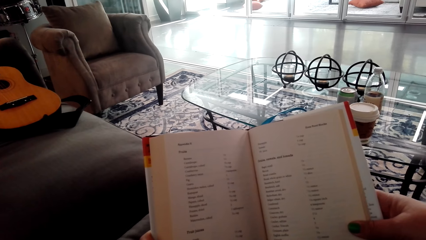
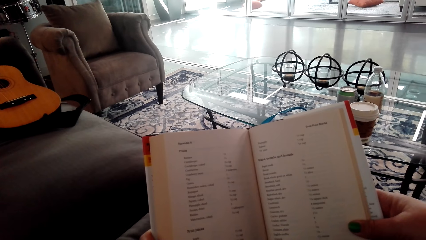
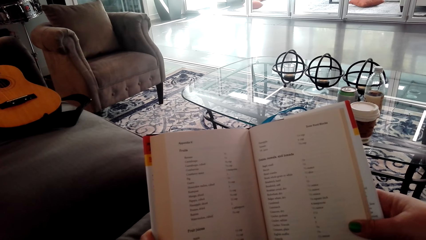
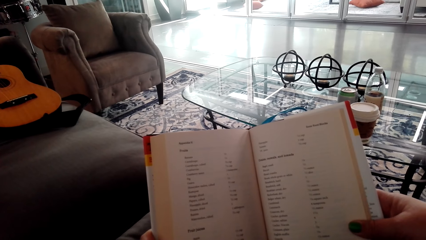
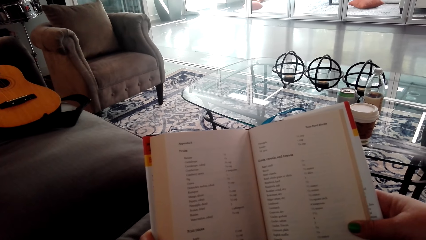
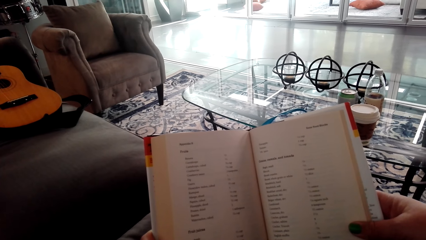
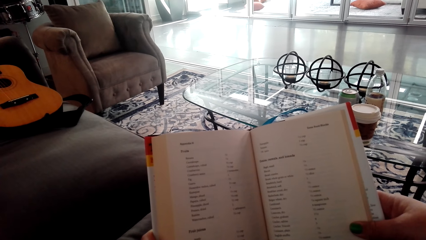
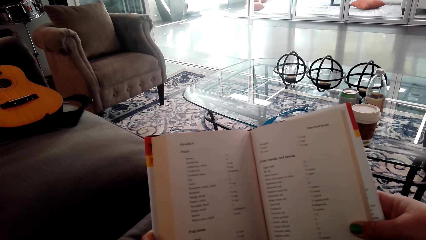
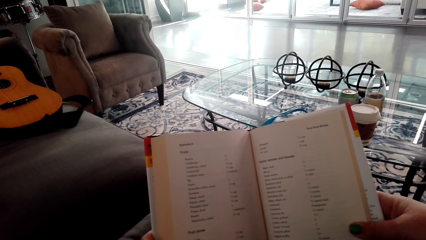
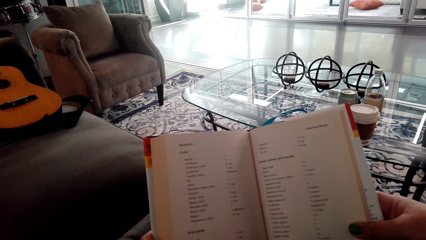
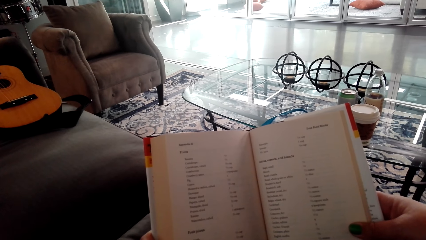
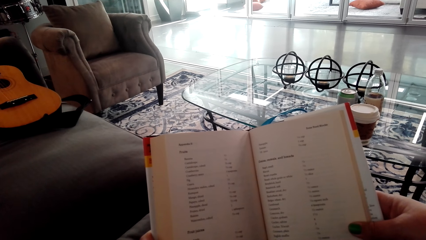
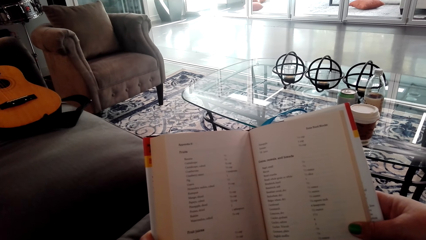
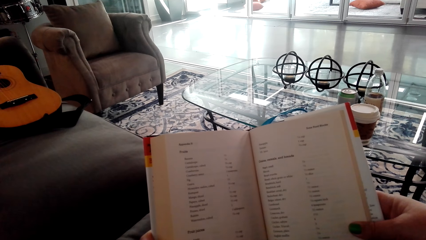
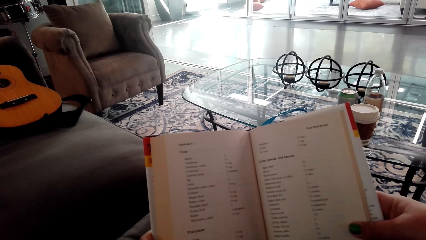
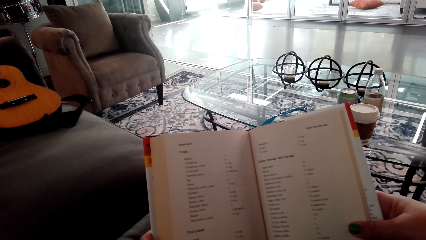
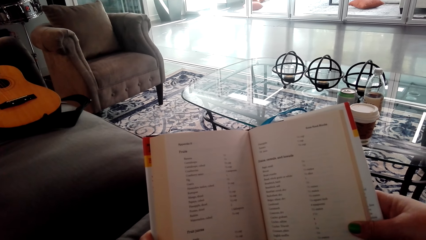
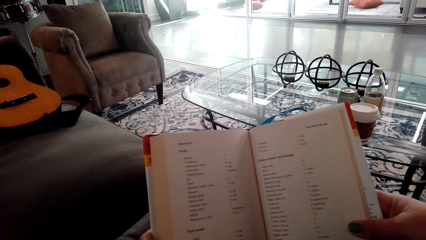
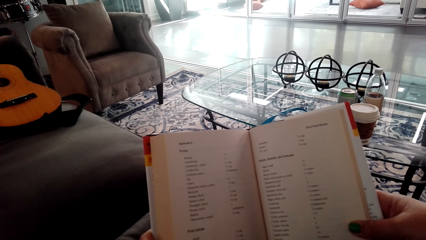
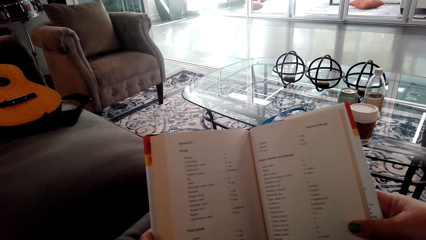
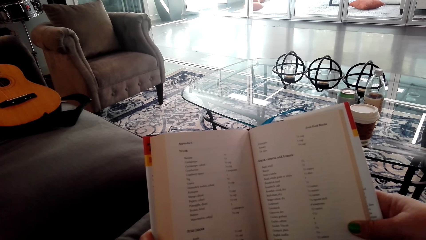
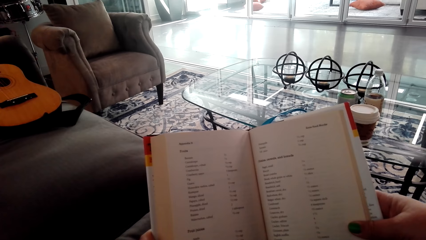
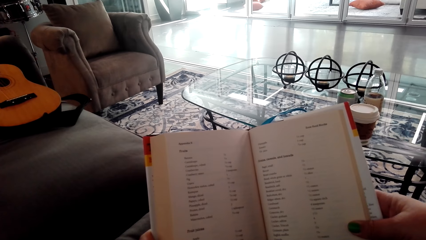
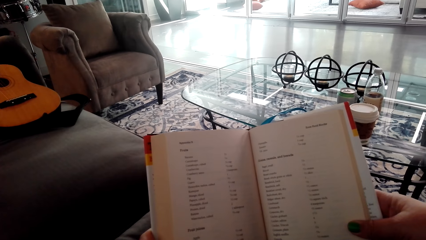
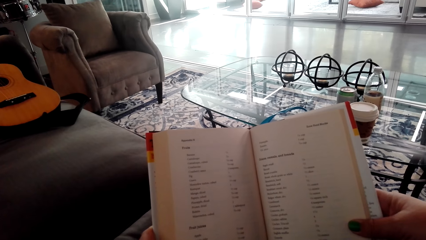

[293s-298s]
The camera wearer holds the book.

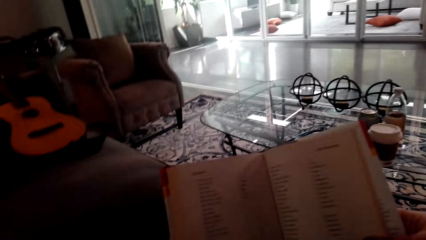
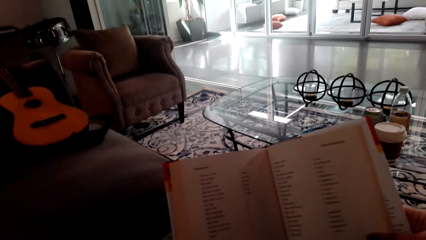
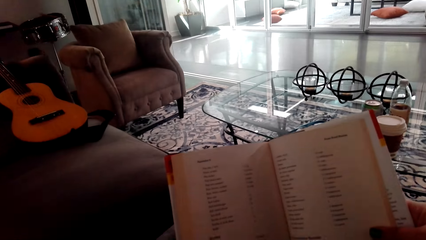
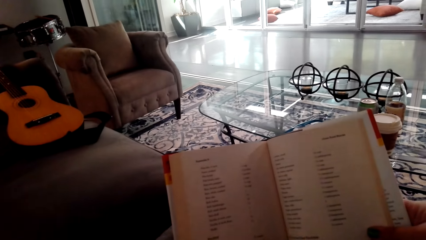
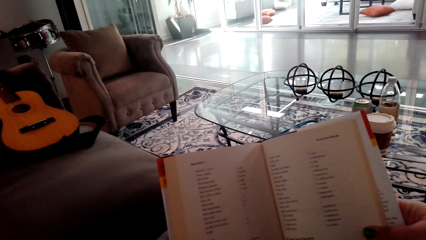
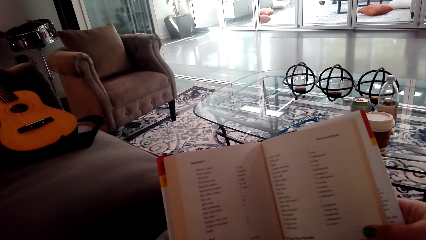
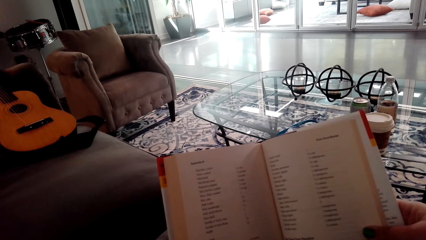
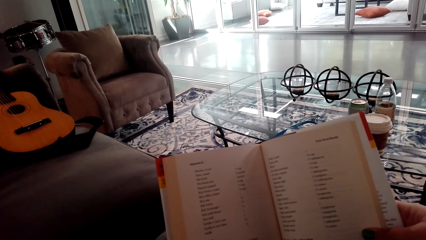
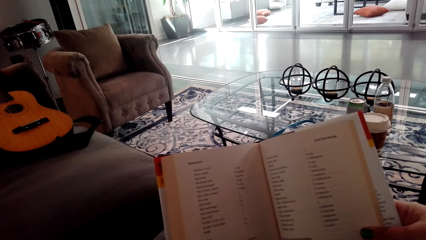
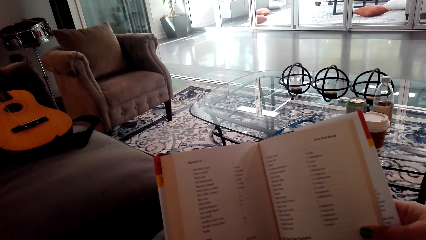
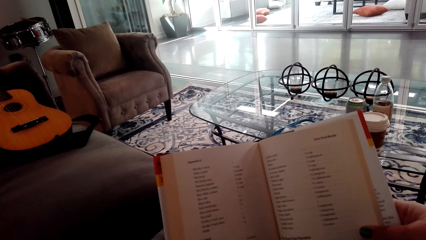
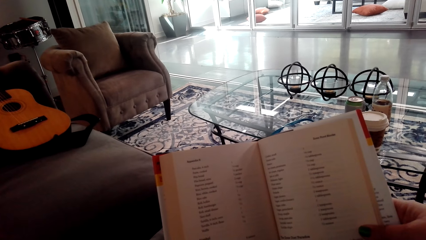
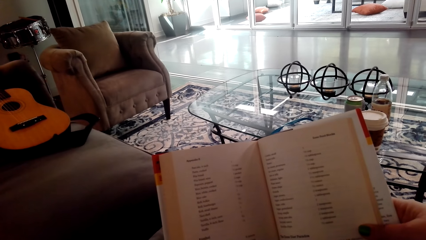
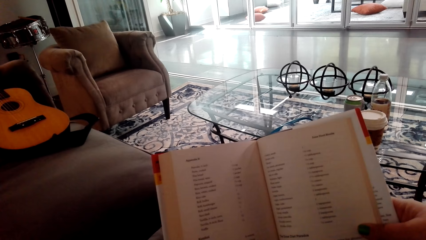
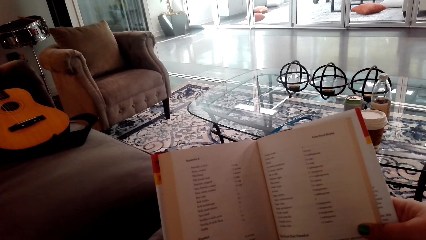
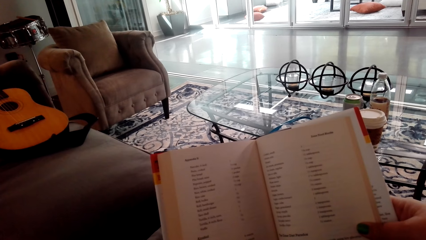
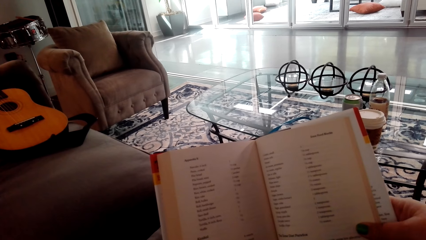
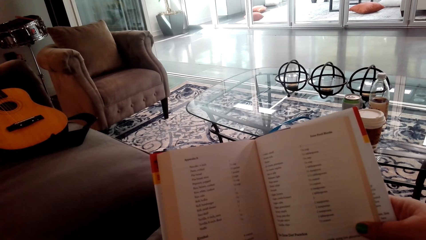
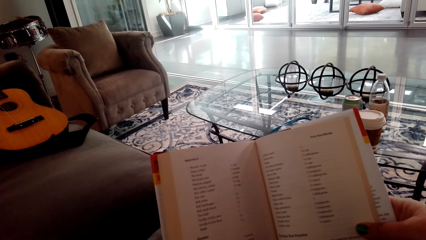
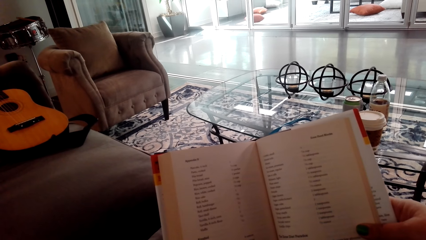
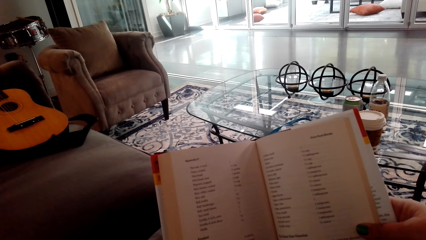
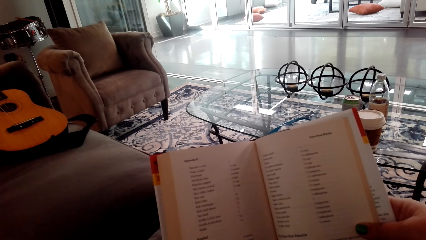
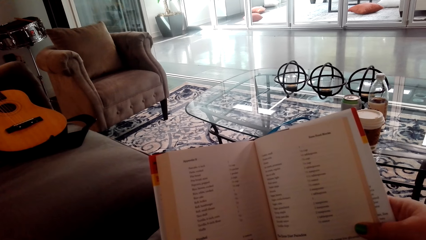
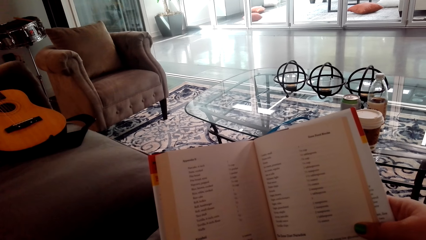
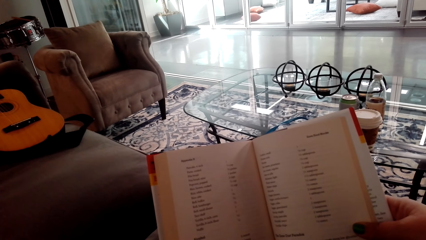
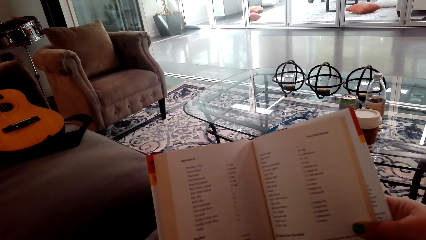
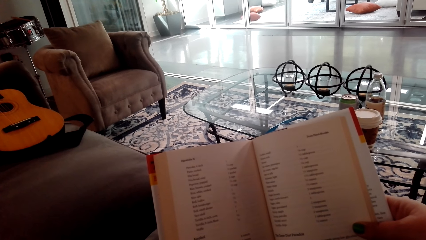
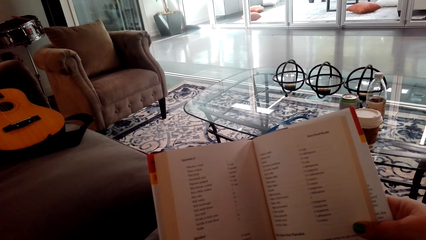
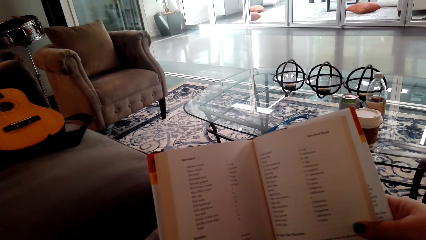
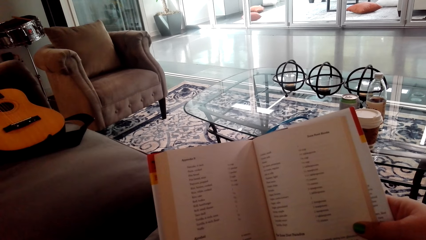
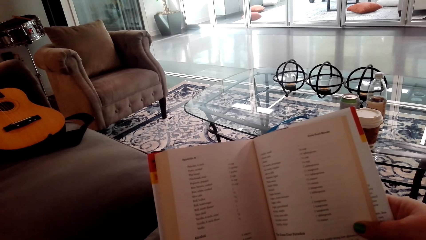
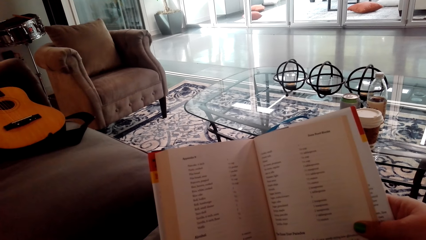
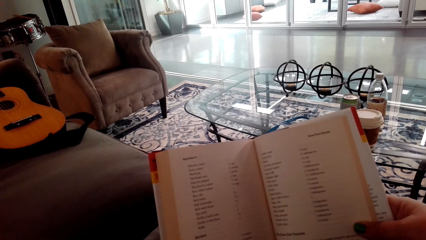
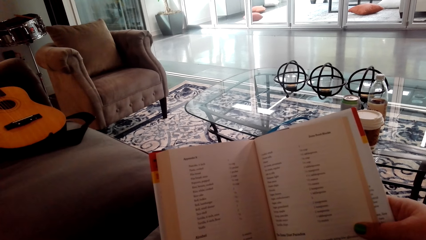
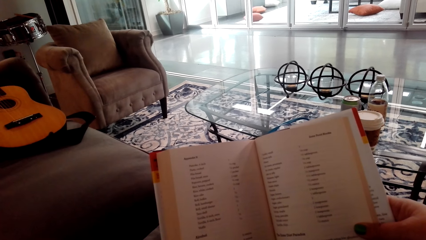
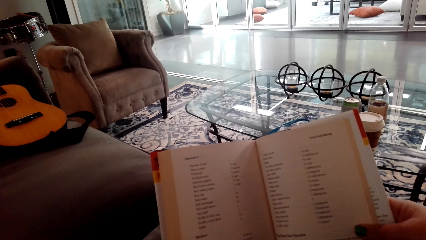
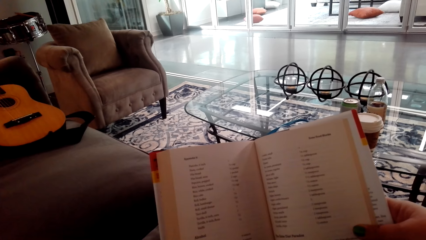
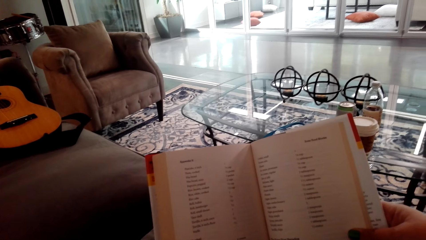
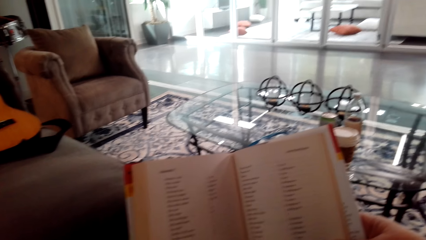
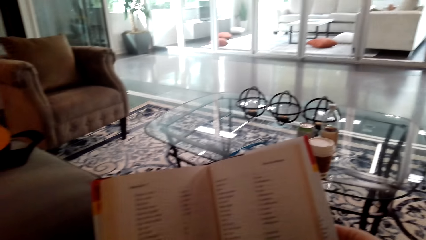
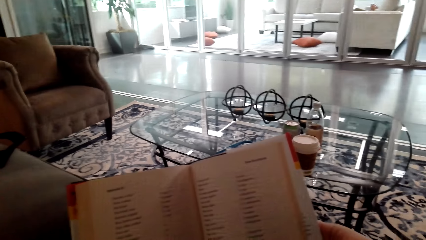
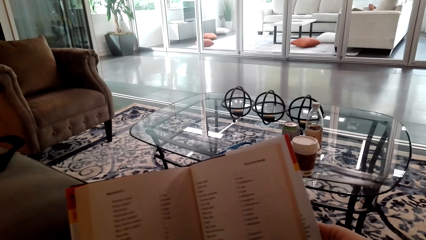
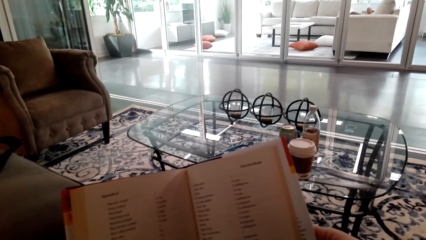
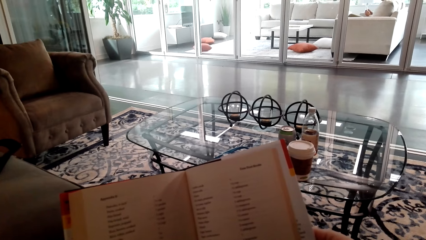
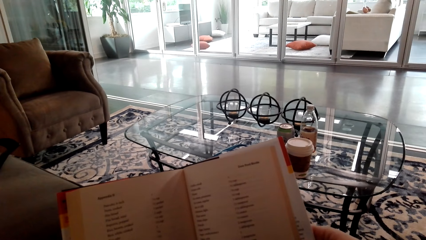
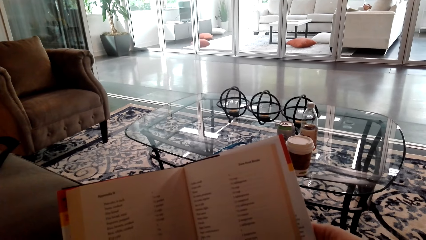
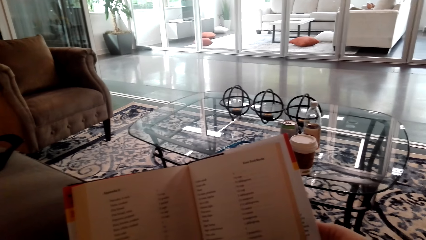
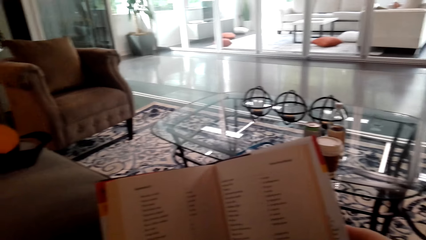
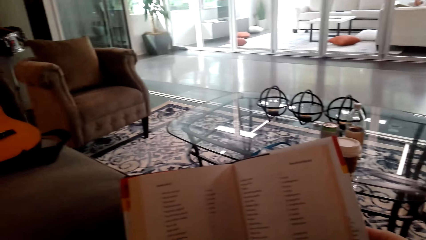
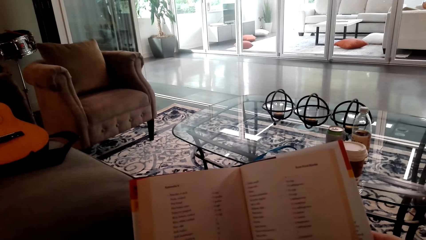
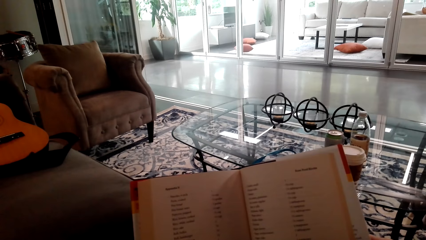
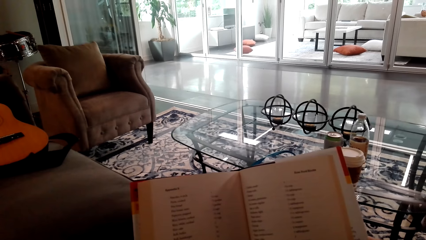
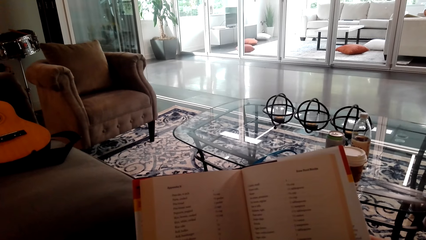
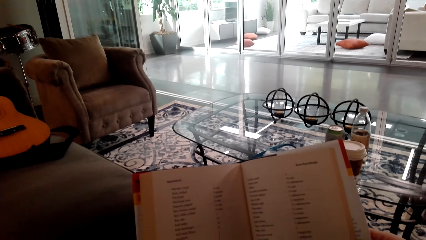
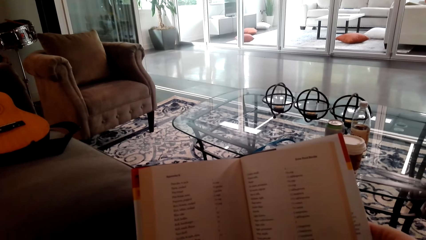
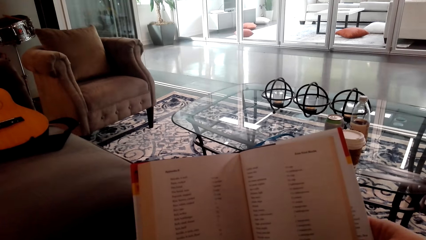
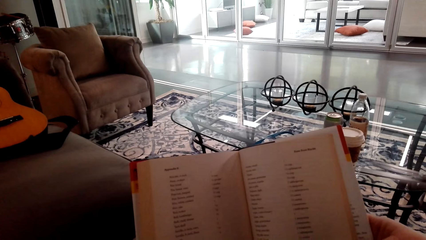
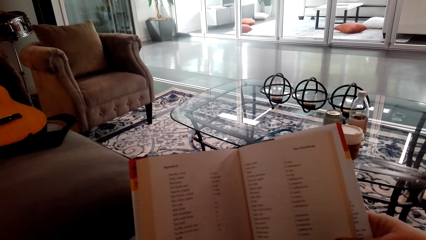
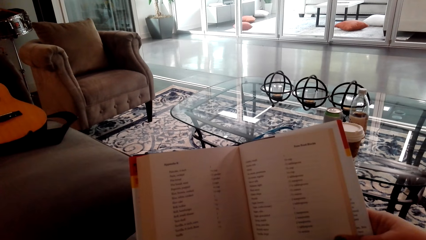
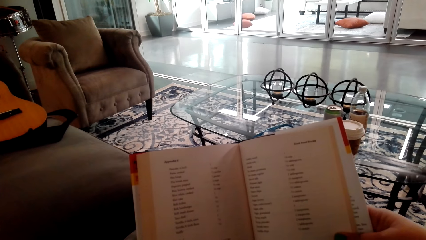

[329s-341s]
The camera wearer turns into the next page.
